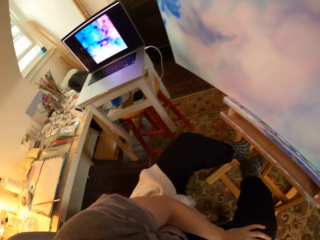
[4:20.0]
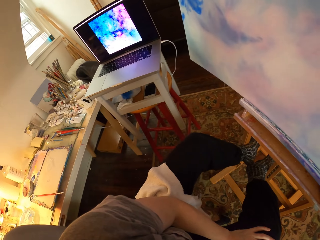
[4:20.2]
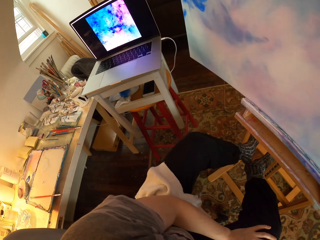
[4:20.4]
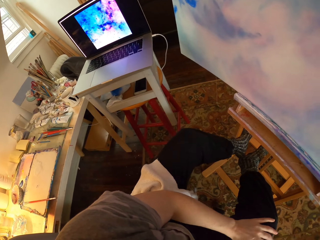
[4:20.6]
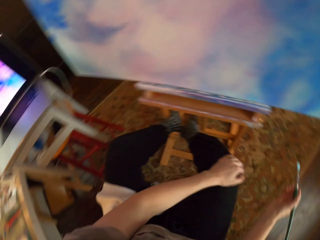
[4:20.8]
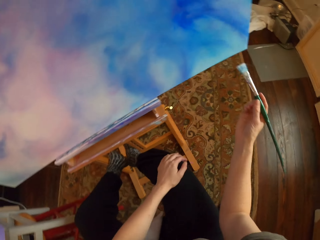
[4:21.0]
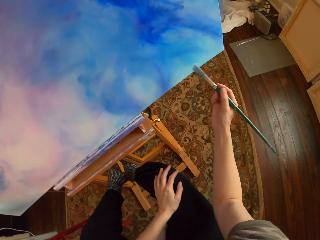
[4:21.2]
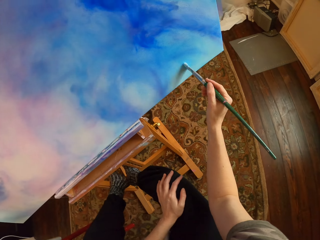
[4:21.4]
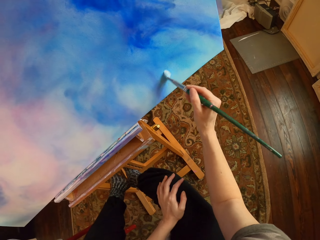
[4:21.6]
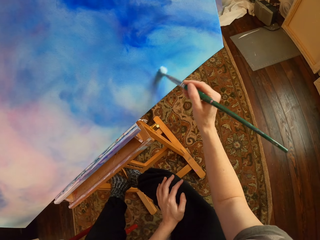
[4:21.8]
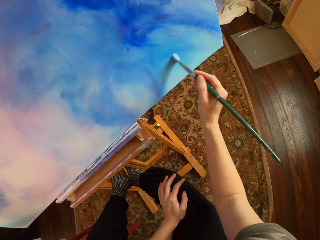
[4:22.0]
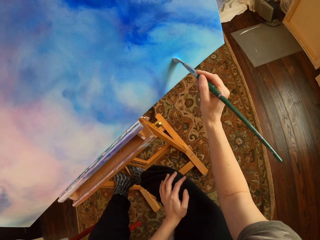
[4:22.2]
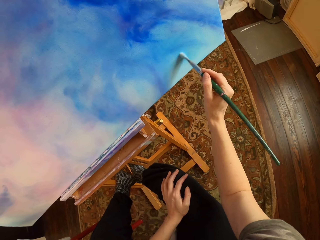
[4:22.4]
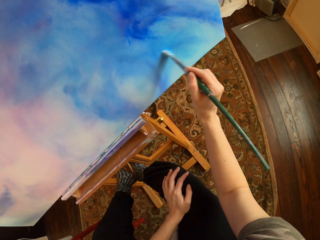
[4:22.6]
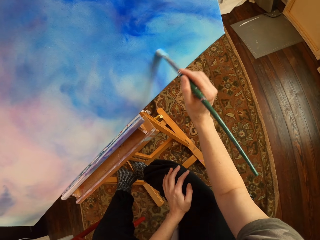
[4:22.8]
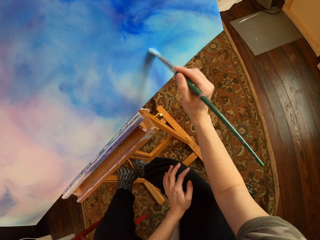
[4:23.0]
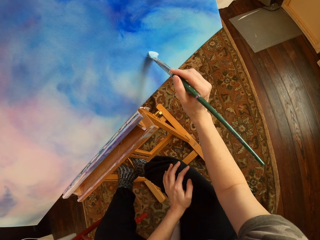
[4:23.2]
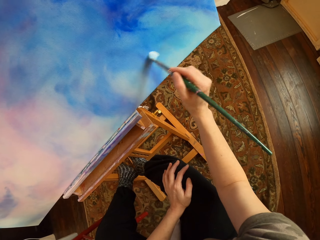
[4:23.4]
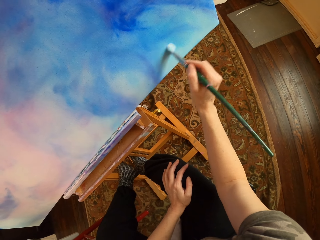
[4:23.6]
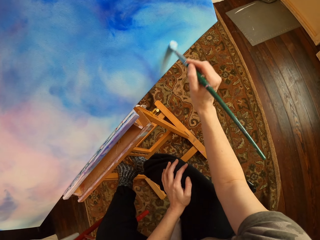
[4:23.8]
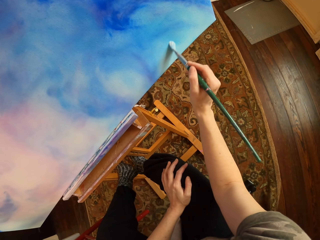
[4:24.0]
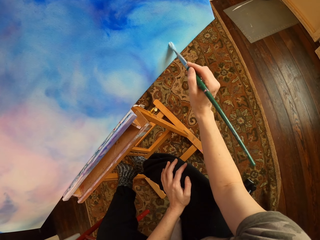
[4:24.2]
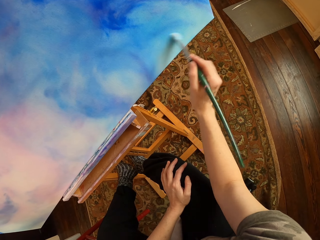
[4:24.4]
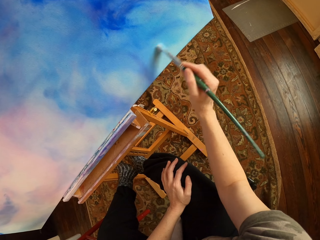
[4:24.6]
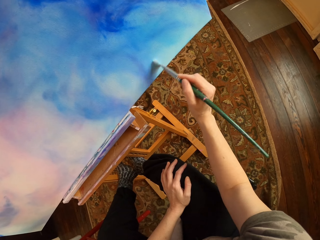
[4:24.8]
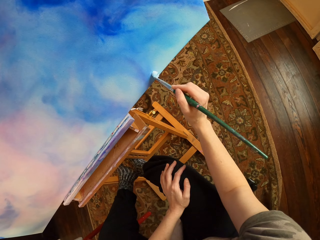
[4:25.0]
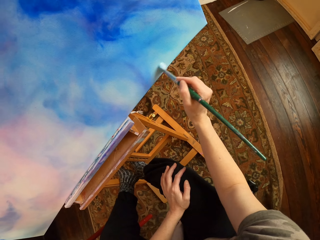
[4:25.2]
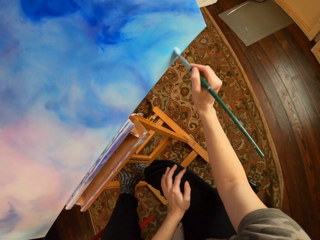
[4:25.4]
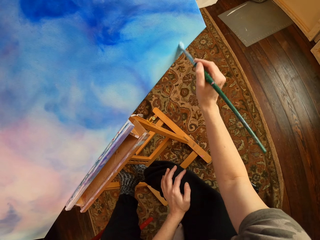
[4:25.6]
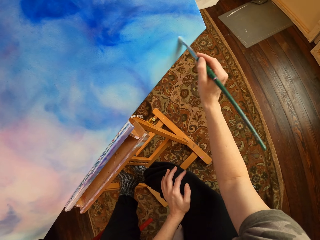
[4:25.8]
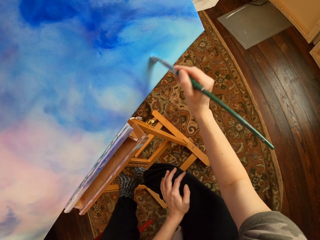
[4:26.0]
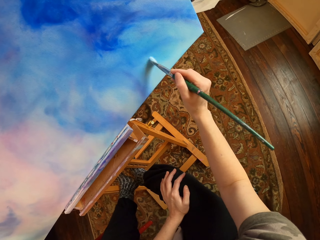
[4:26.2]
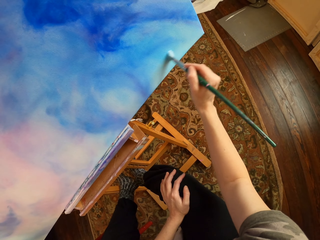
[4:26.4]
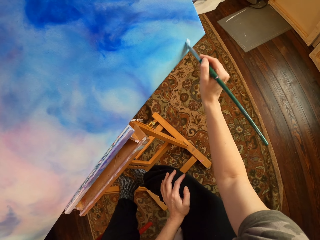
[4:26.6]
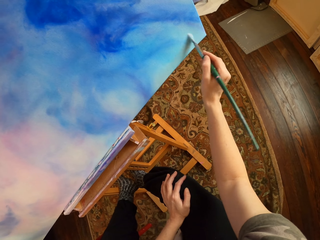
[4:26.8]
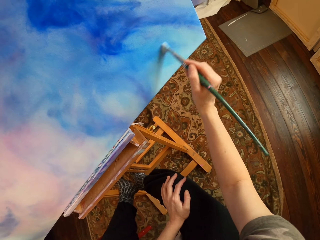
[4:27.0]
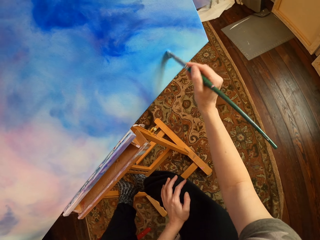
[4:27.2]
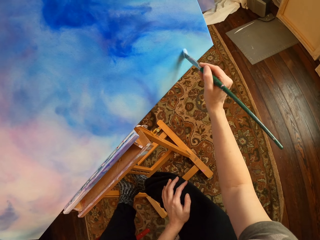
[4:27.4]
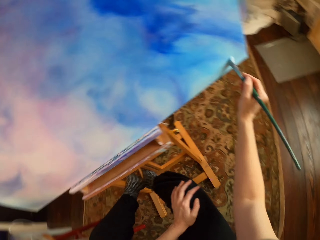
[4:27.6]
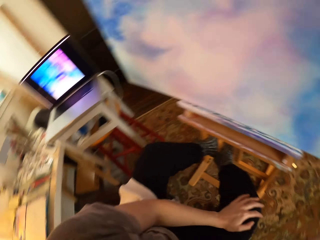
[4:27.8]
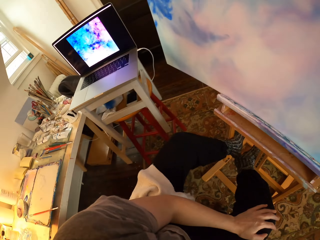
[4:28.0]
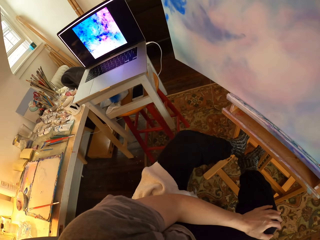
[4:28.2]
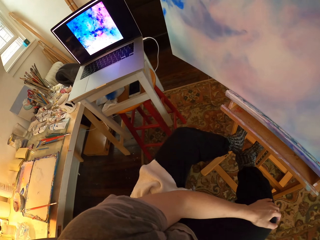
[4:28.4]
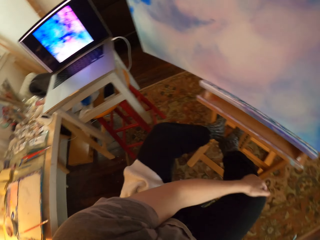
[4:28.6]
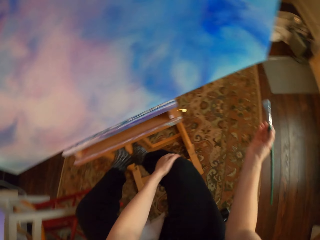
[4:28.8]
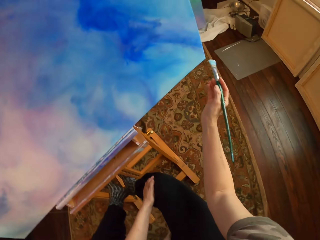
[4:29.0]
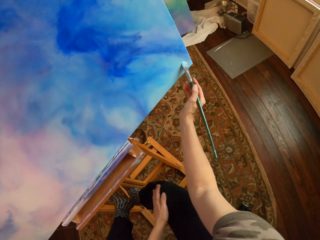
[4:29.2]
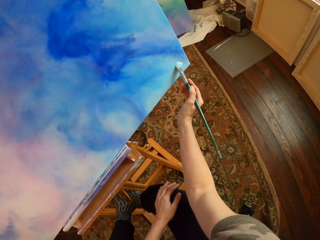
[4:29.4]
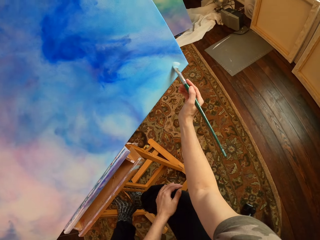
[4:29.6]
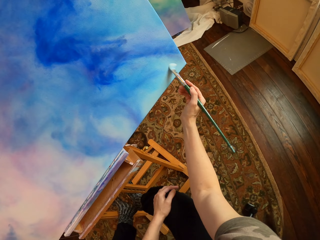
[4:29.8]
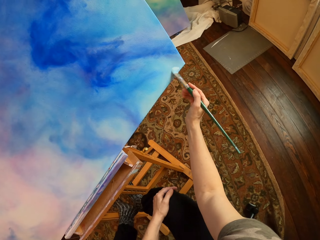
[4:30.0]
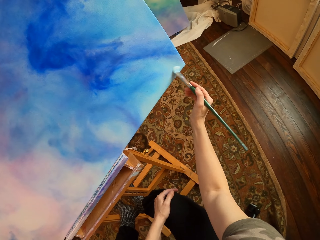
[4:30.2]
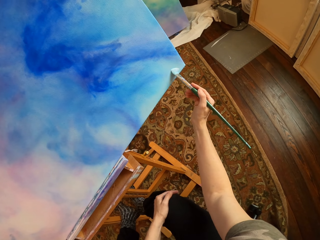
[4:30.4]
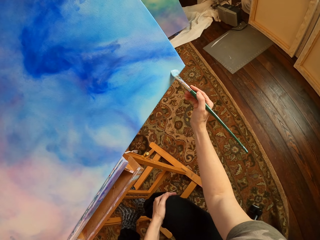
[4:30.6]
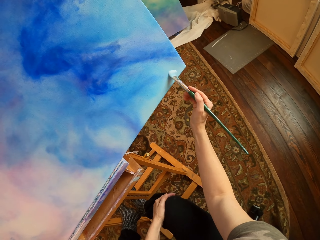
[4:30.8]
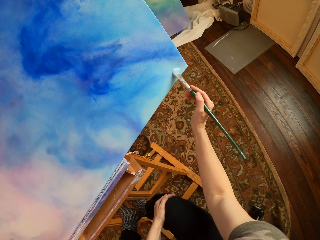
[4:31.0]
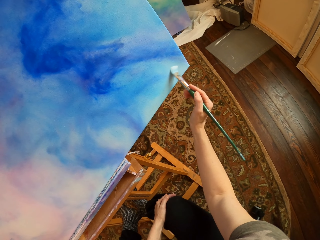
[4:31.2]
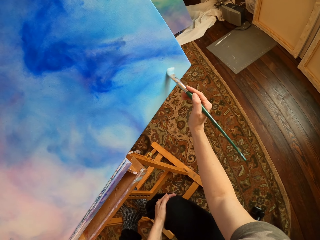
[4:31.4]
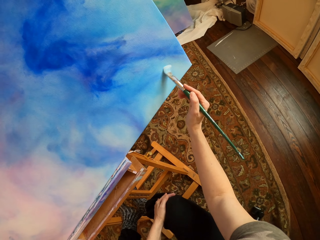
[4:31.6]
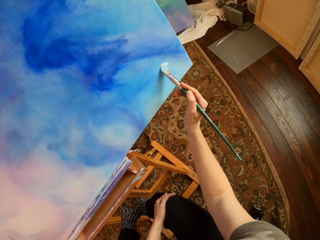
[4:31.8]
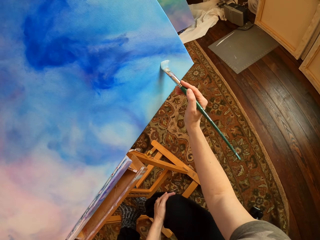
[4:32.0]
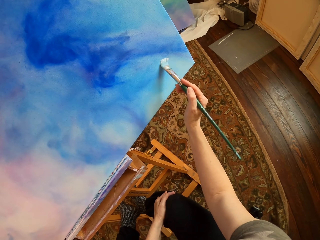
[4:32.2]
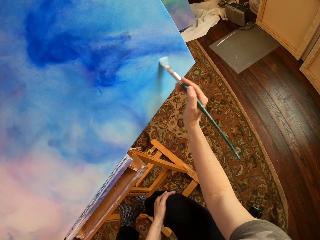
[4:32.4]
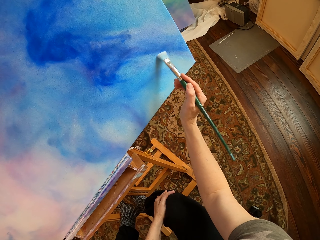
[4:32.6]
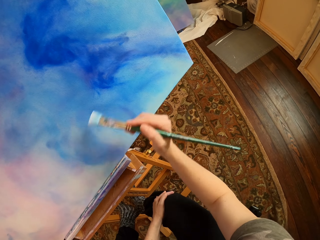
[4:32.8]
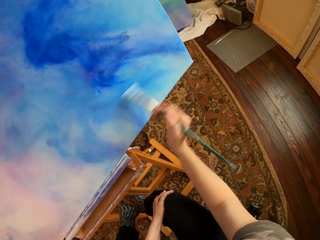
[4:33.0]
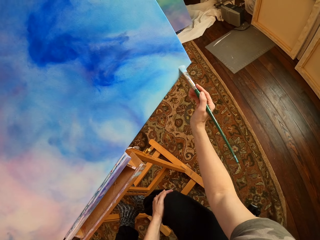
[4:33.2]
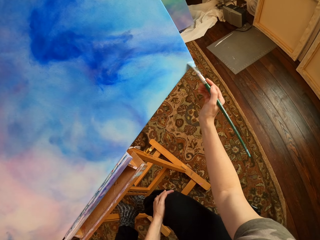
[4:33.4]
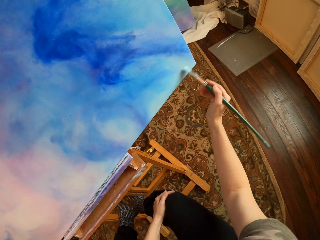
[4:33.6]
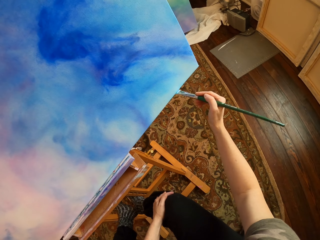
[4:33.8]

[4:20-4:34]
The camera wearer looks at the laptop while drawing the wall art with the paint brush. They look at the laptop. They paint the wall art with the paint brush.

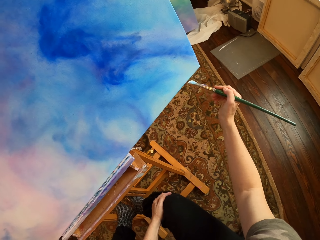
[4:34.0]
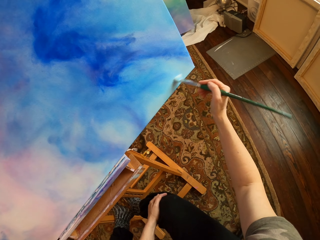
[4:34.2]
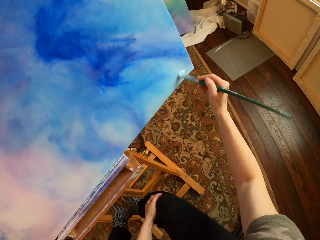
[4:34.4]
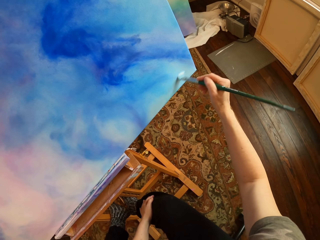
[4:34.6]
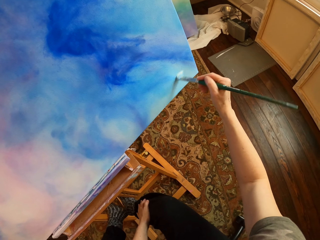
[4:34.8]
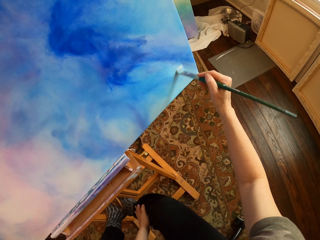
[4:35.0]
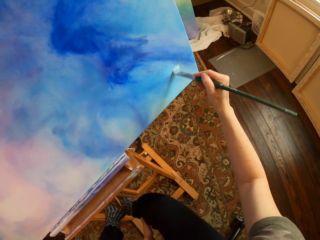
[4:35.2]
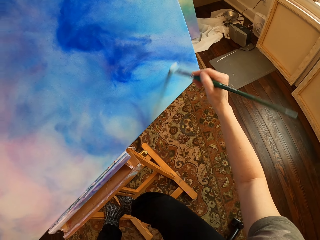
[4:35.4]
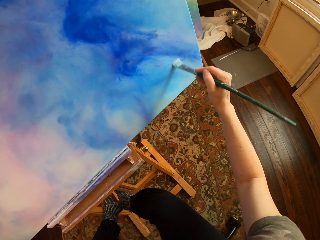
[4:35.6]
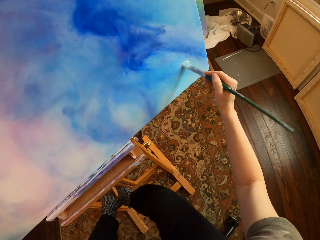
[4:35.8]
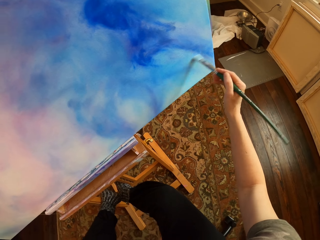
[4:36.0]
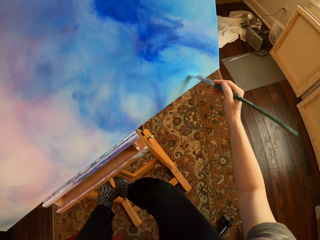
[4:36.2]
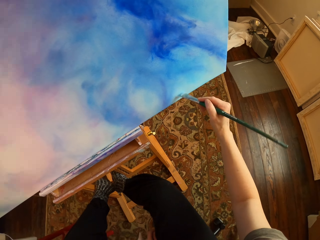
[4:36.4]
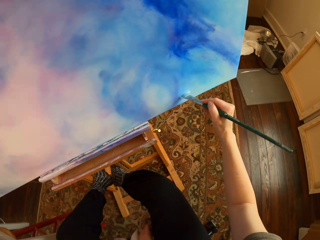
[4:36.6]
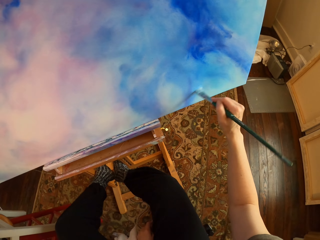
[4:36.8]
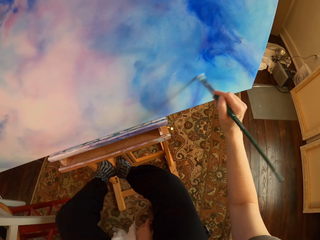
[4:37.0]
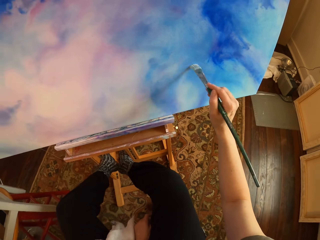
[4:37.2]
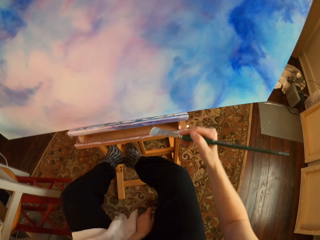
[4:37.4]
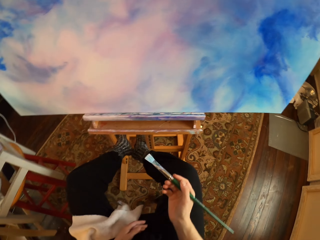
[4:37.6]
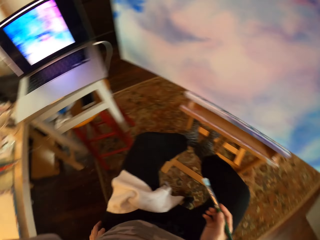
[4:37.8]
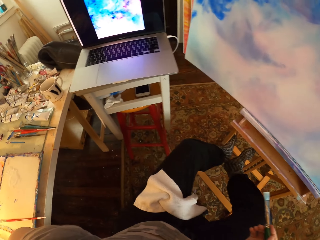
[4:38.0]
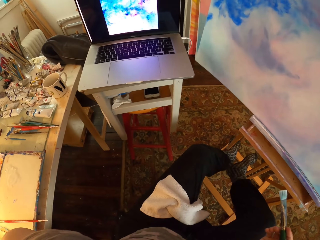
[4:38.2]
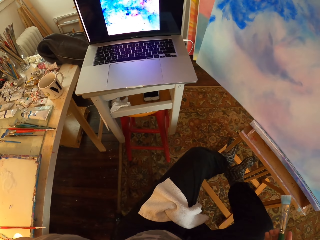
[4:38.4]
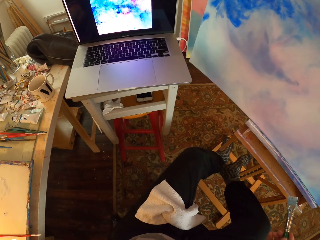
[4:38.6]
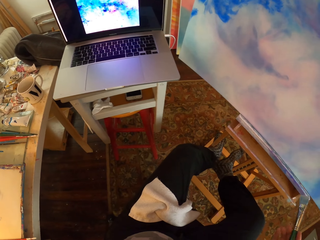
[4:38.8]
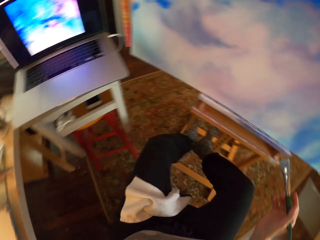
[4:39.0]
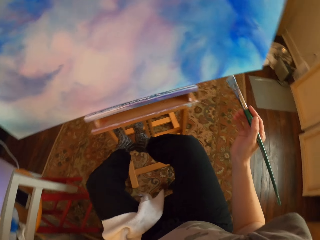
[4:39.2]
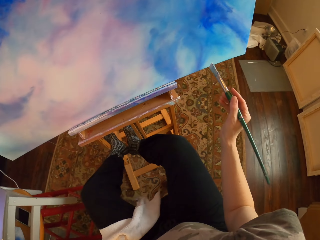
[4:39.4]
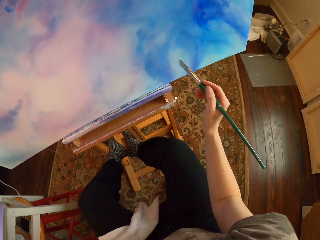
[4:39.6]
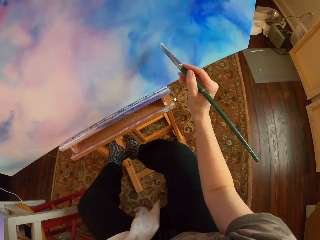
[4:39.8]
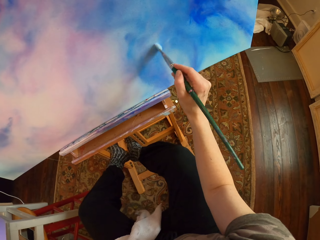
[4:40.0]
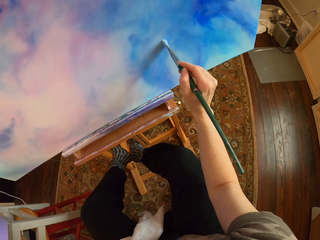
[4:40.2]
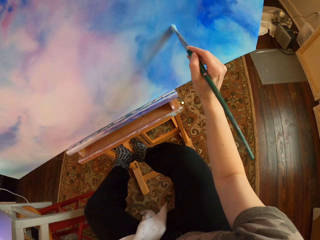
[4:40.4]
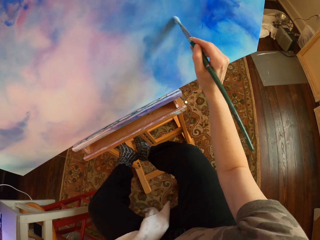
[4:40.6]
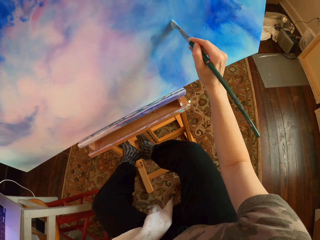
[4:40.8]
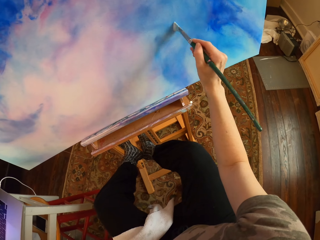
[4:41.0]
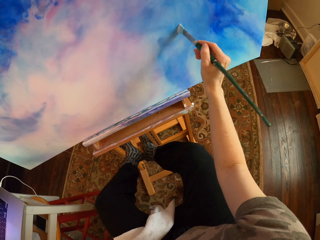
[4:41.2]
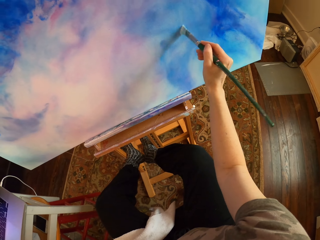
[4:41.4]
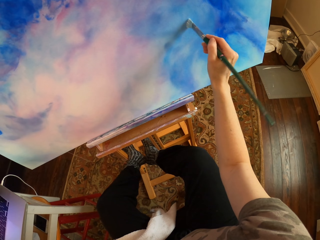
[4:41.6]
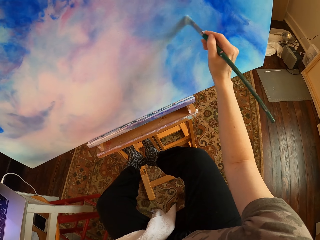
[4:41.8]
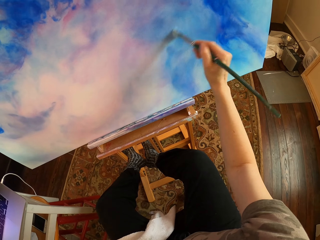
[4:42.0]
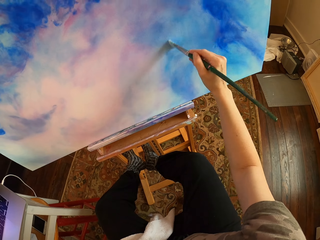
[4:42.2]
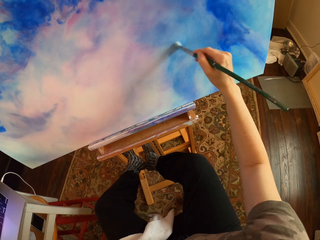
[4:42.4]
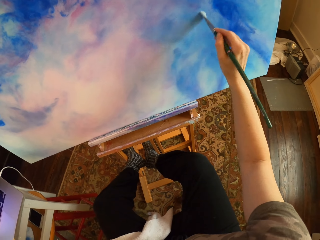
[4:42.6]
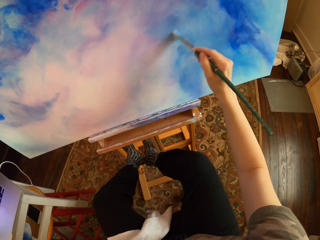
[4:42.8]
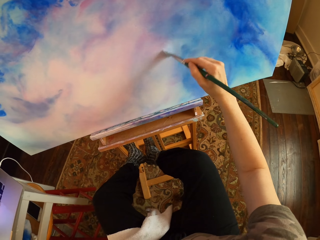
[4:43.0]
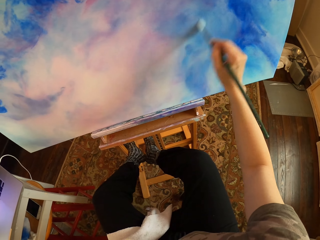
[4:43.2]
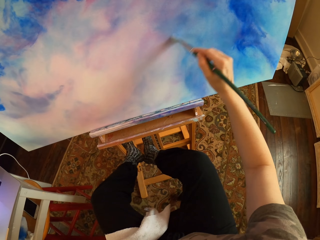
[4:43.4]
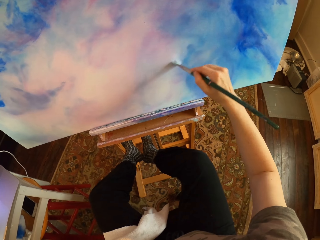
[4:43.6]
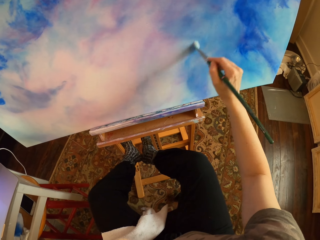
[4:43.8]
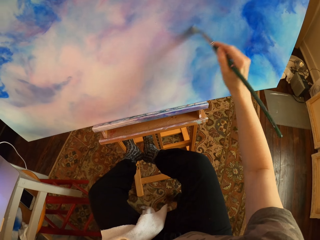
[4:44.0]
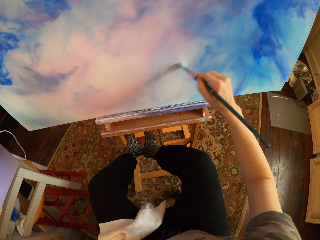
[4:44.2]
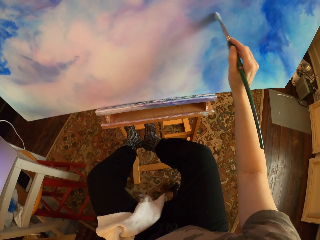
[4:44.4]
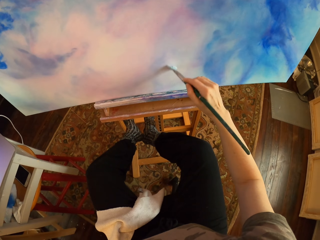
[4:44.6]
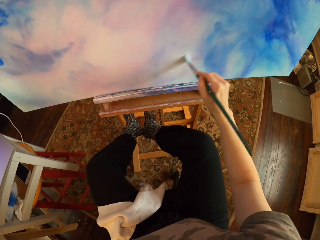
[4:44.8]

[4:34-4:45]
The camera wearer looks at the laptop. They paint the wall art with the paint brush.
